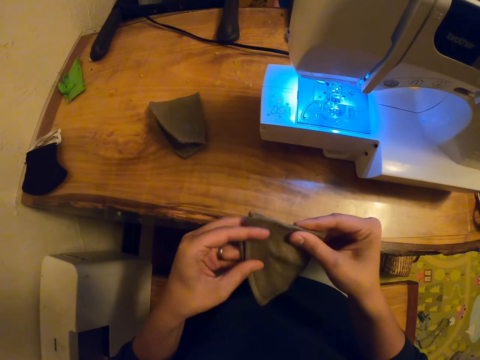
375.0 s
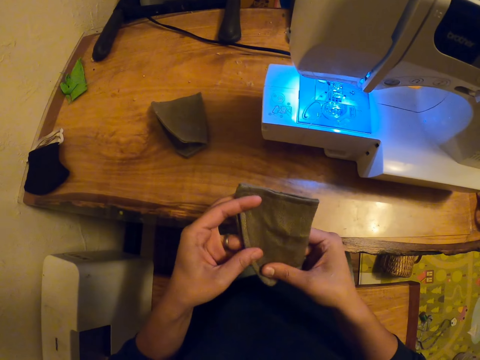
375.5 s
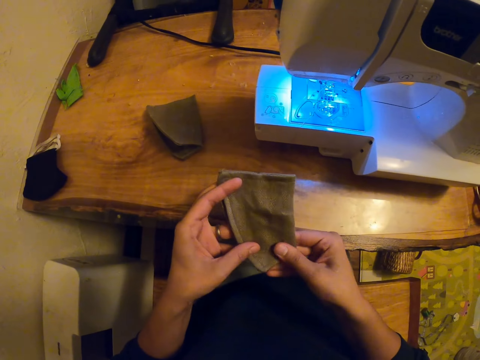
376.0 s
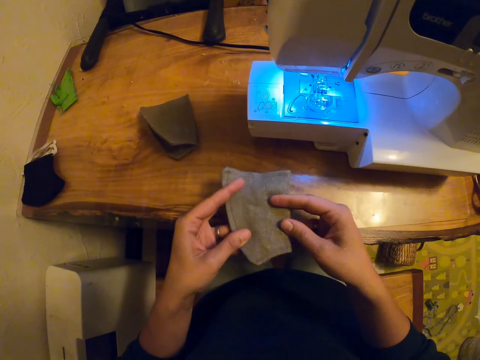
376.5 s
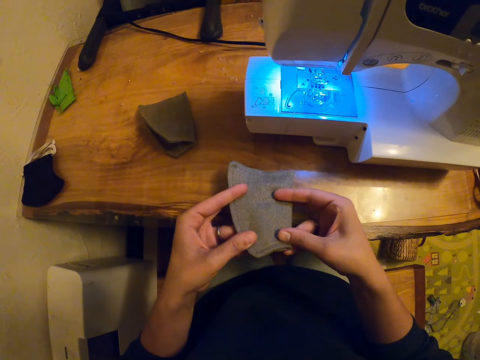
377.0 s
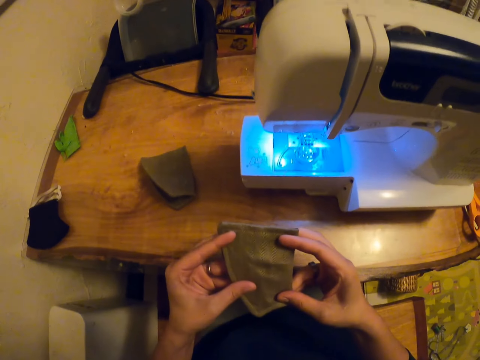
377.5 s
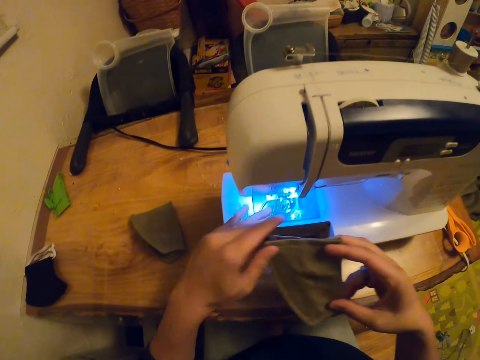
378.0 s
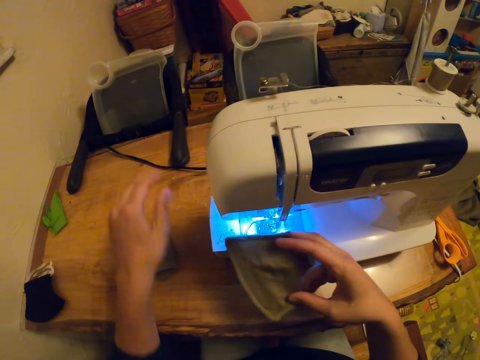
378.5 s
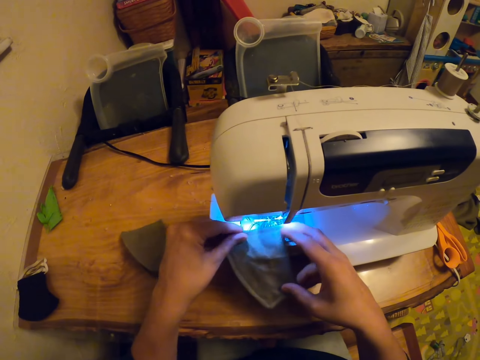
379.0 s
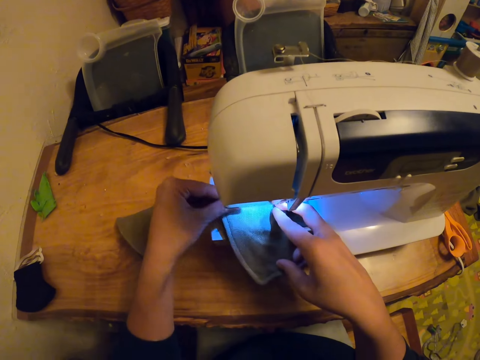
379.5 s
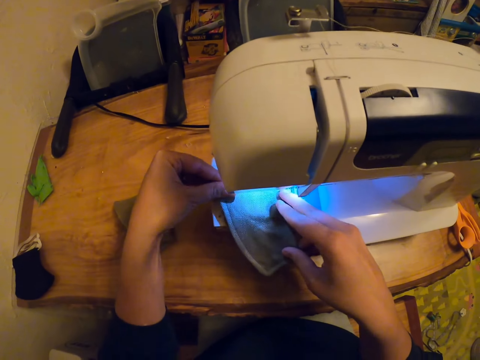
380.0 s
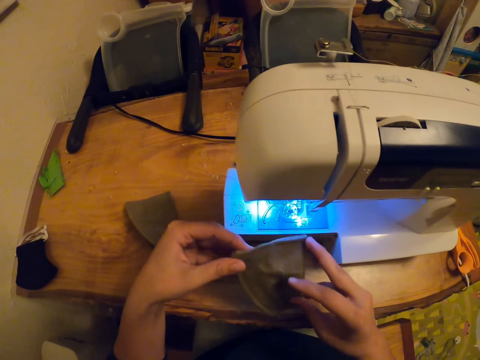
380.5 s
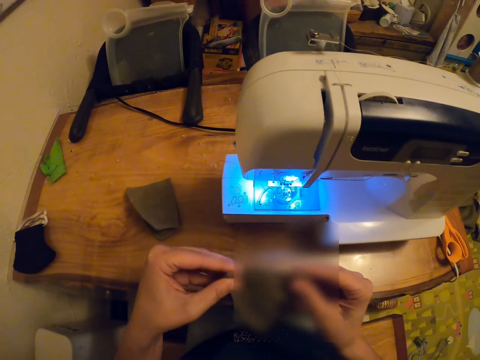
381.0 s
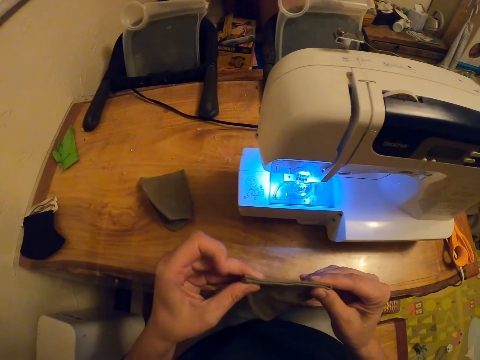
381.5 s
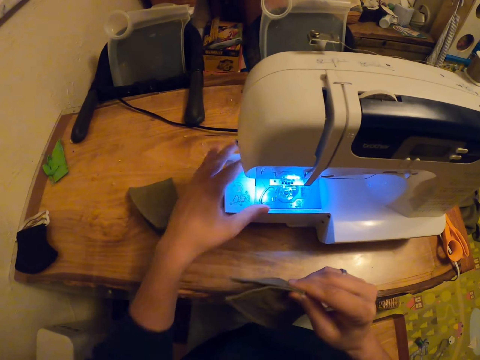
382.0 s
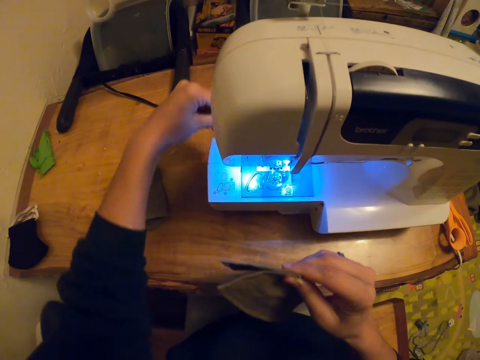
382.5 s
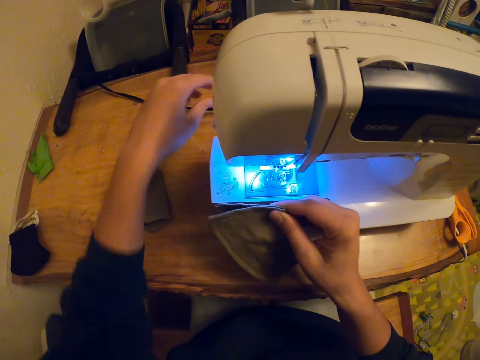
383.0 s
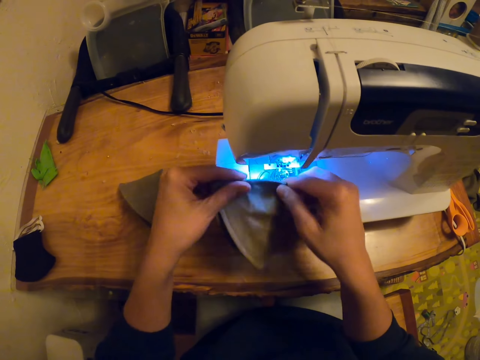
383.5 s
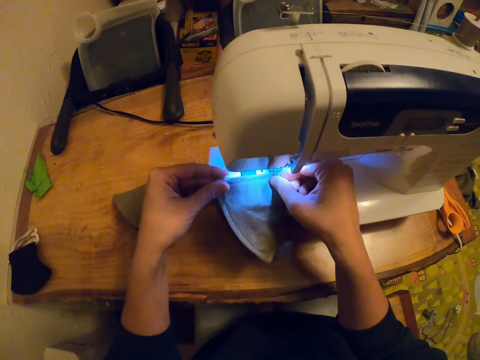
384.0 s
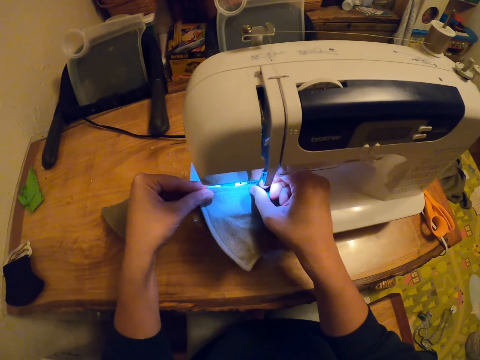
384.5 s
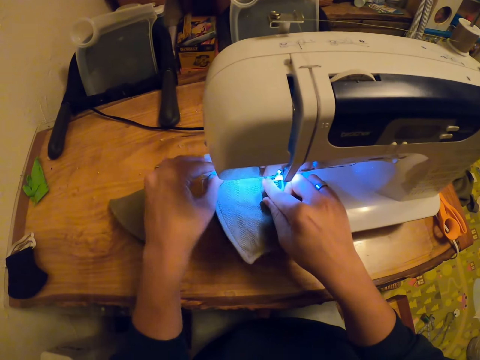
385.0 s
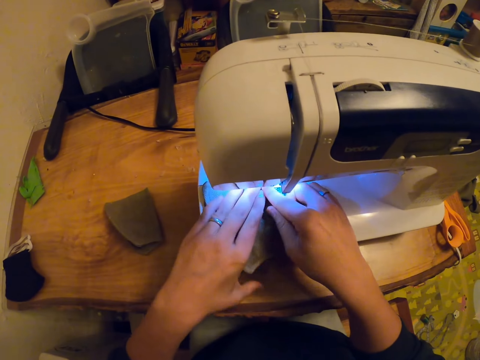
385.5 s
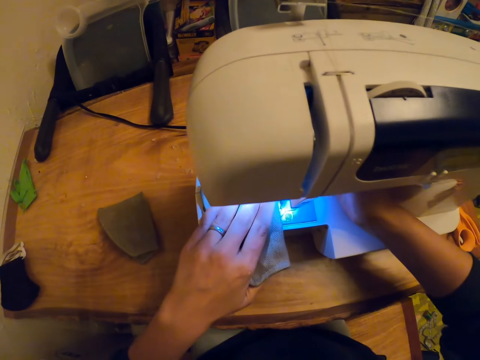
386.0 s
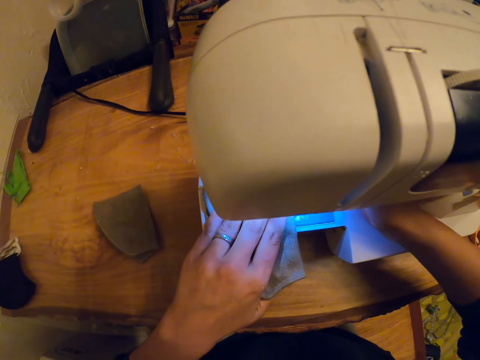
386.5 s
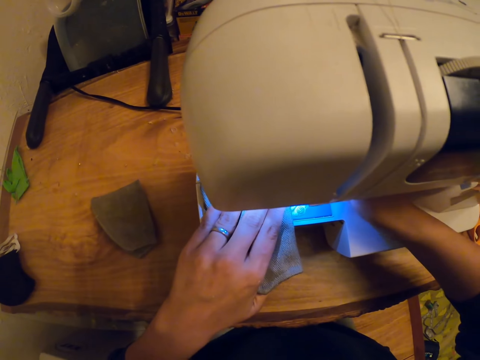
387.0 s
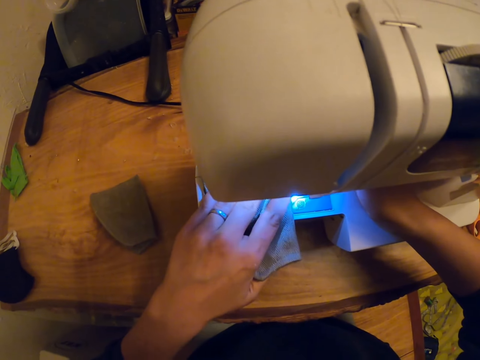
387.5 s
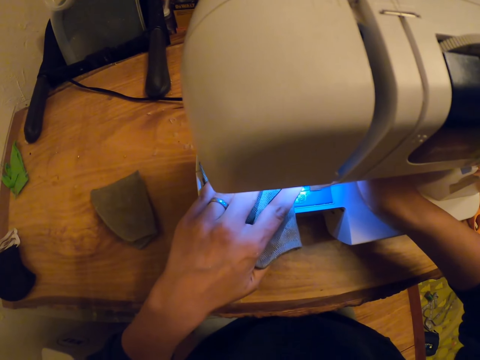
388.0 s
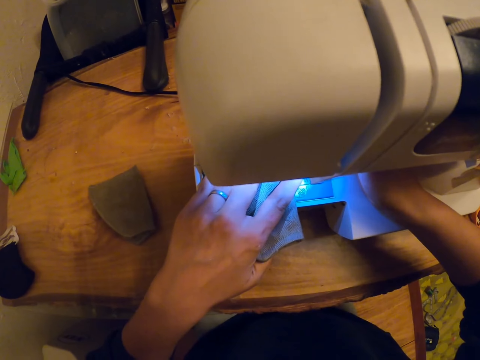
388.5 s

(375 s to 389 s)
The camera wearer wipes the sewing machine. They put the cloth under the presser foot. They adjust the cloth. They fold the cloth. They wipe the sewing machine. They sew the cloth. They put the cloth on the sewing machine.

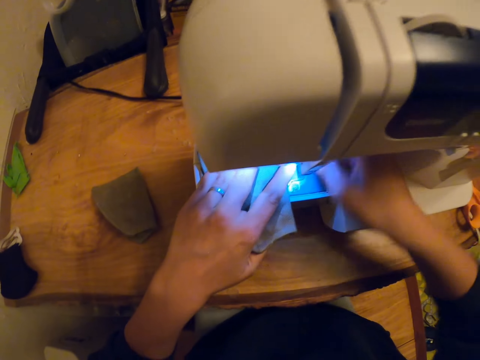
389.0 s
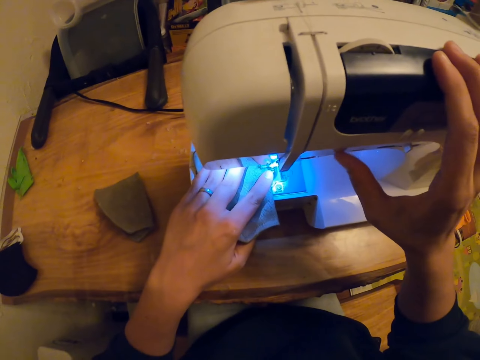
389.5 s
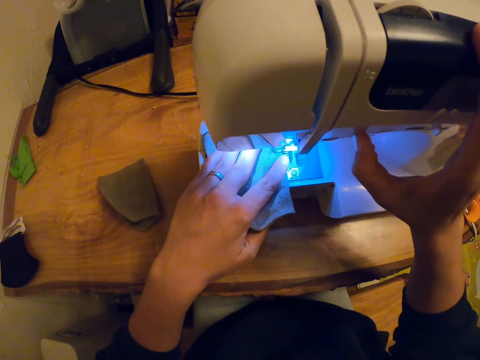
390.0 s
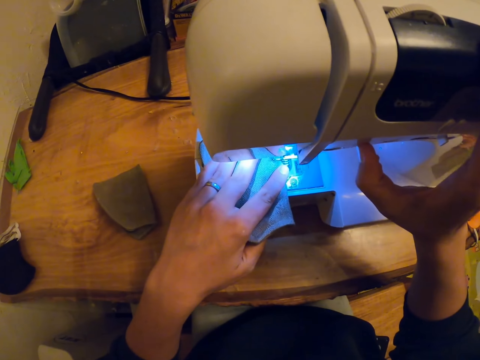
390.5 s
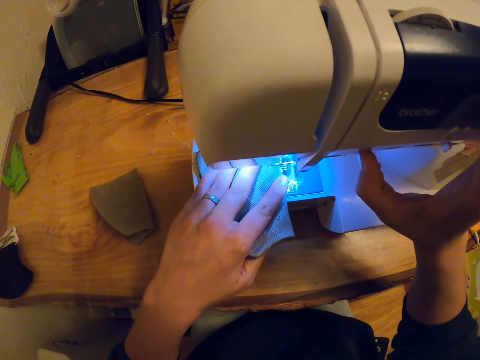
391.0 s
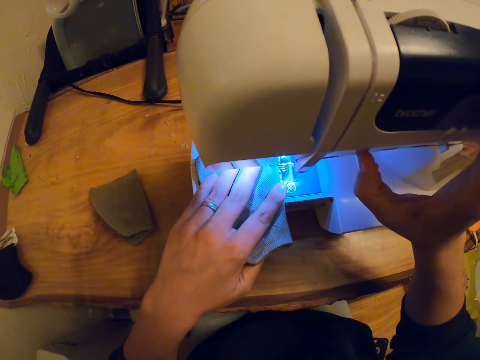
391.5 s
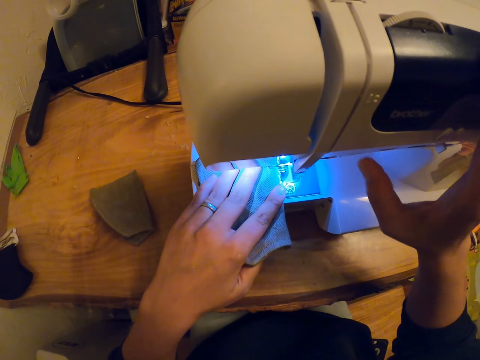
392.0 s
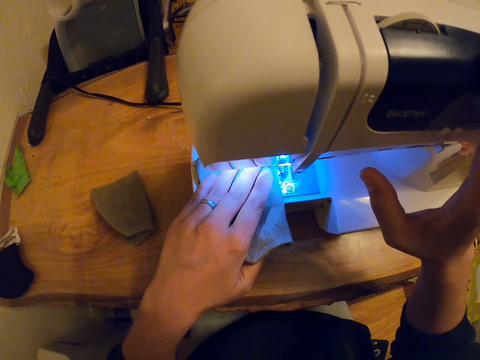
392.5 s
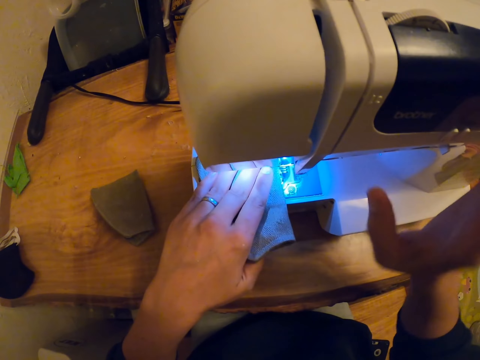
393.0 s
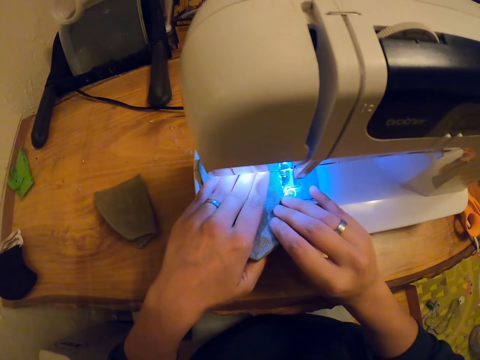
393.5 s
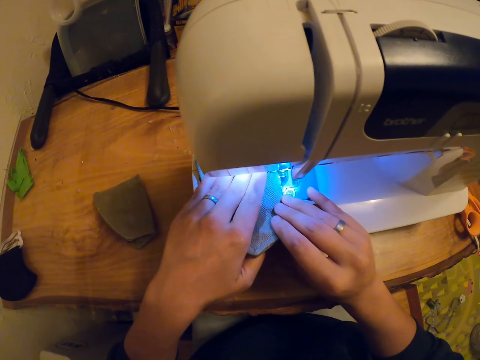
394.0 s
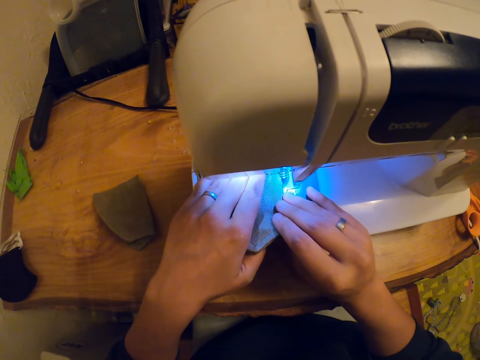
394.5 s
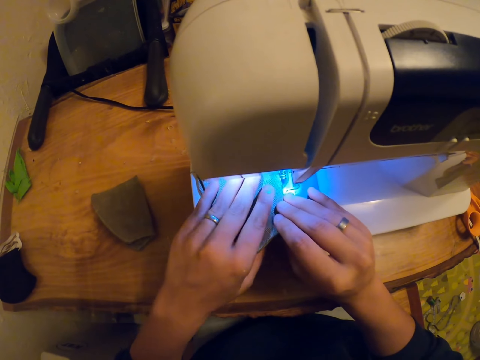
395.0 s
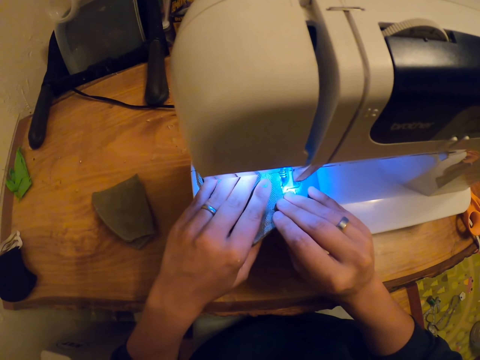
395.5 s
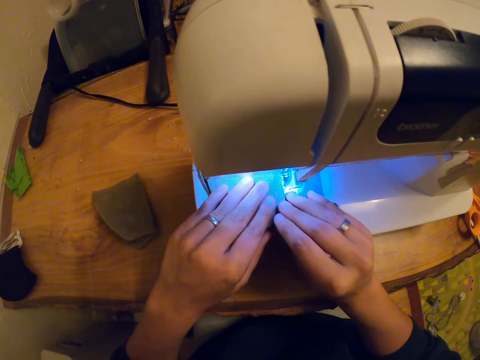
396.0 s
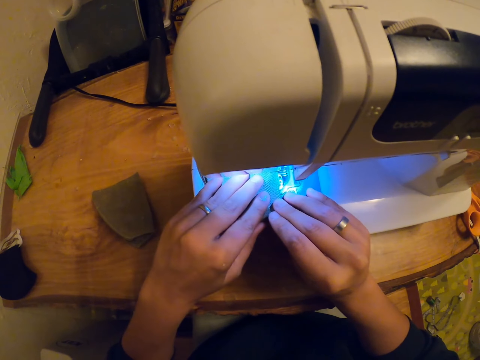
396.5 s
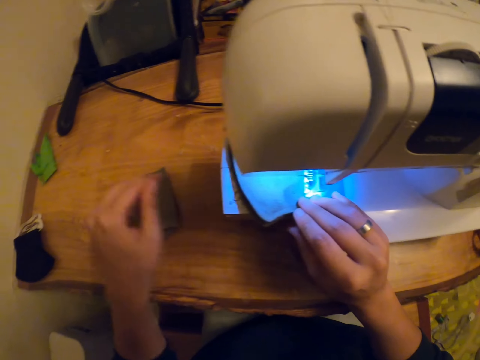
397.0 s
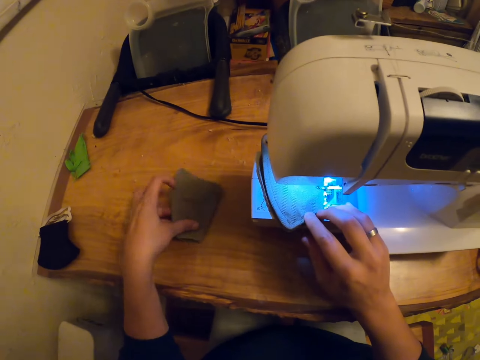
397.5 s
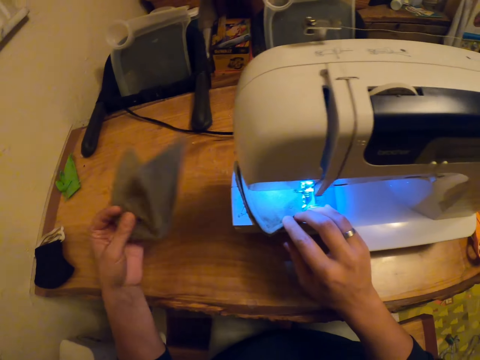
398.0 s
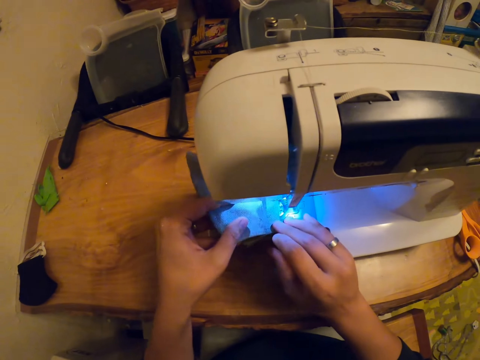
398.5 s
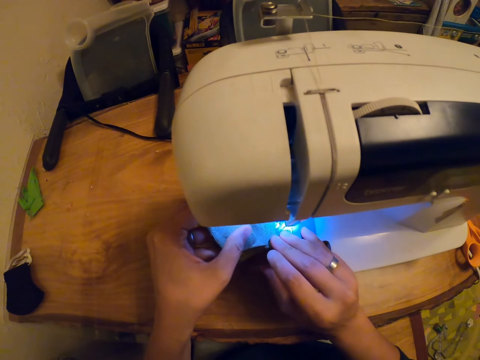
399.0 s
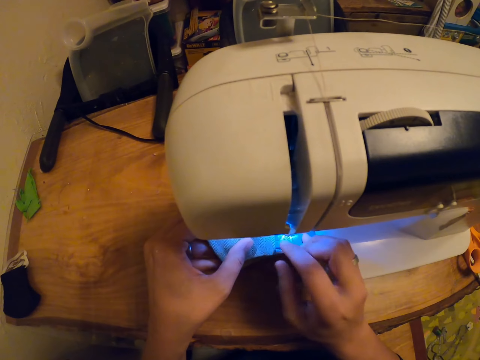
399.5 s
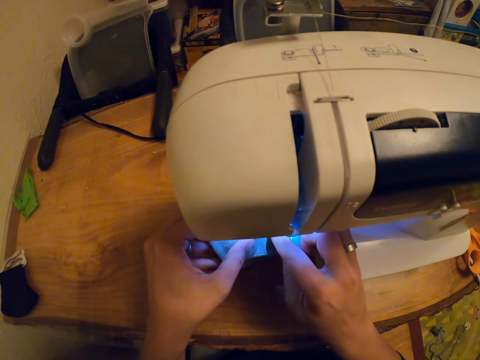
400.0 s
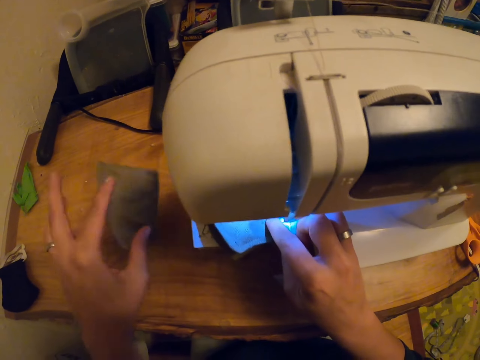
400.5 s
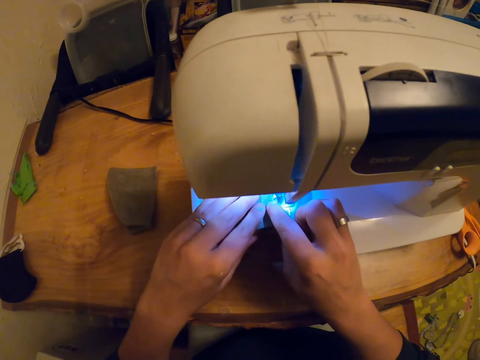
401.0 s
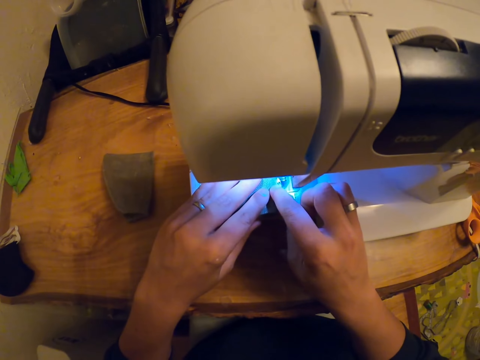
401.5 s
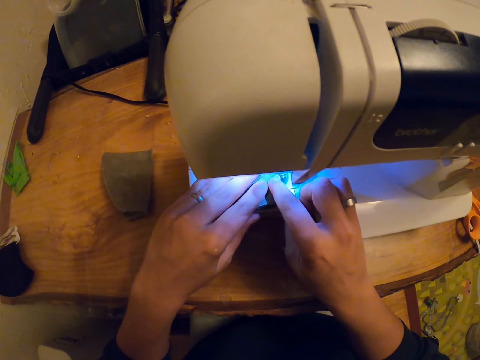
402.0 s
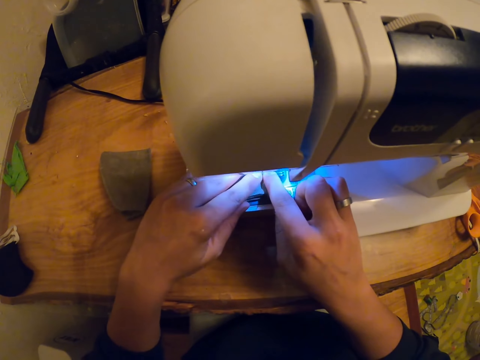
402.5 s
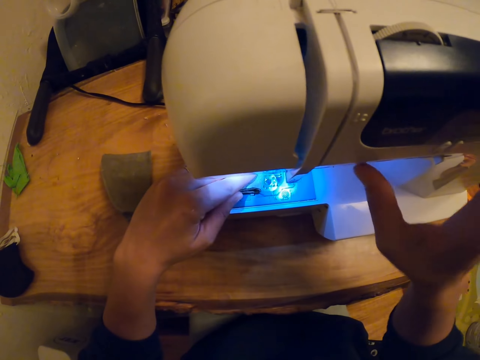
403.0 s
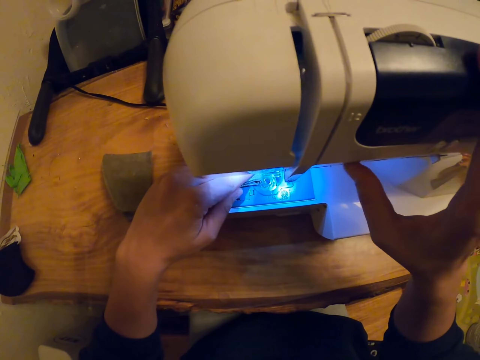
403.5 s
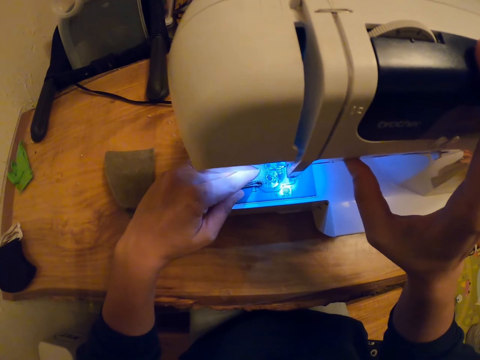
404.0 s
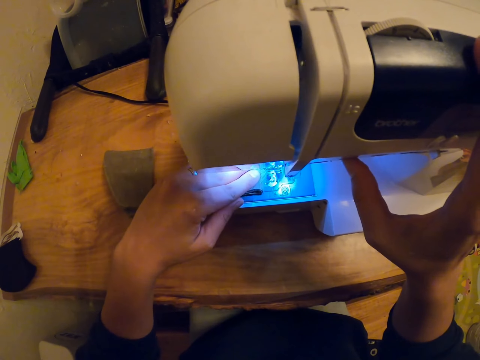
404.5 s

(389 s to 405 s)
The camera wearer presses a button on the sewing machine. They sew the cloth. They take another cloth from the table. They put the cloth on the sewing machine. They sew the cloths together. They throw the cloth aside. They press the button on the sewing machine.
